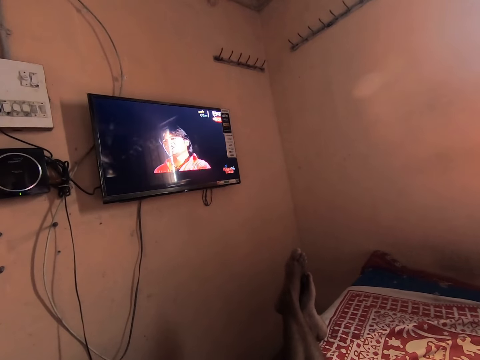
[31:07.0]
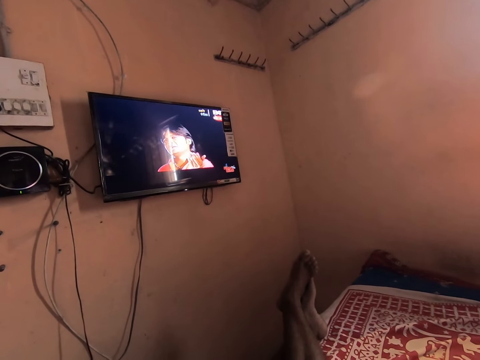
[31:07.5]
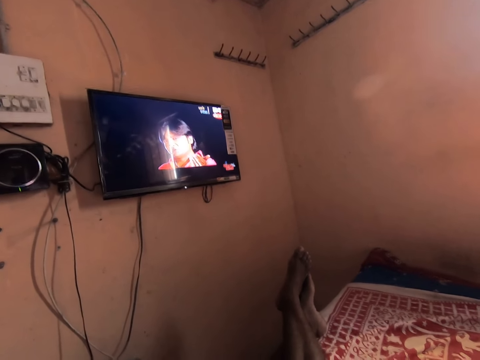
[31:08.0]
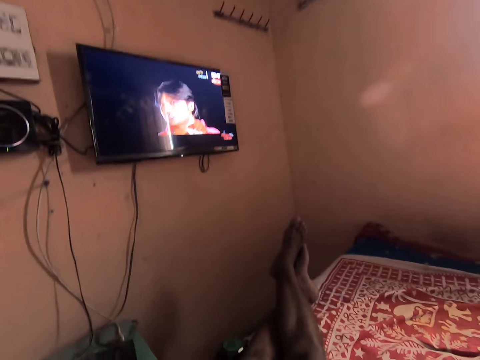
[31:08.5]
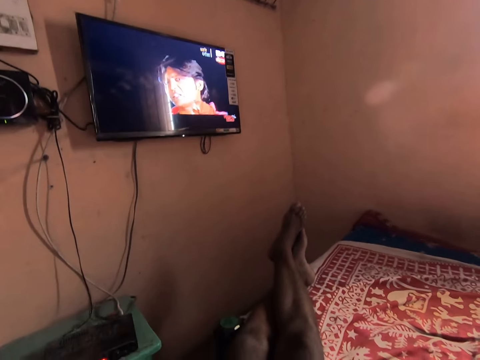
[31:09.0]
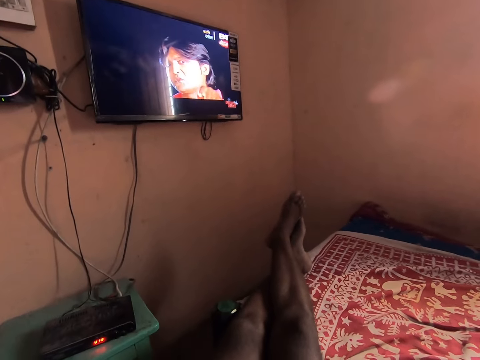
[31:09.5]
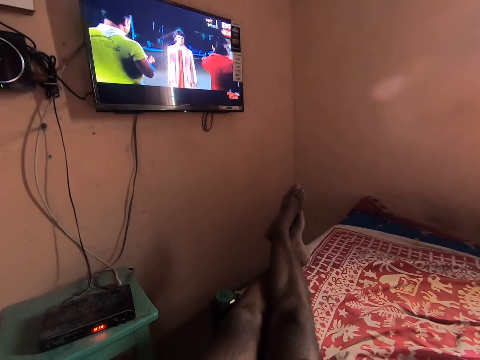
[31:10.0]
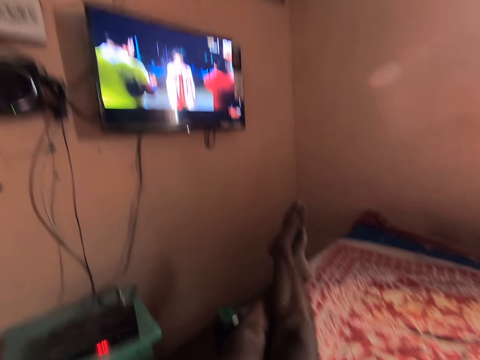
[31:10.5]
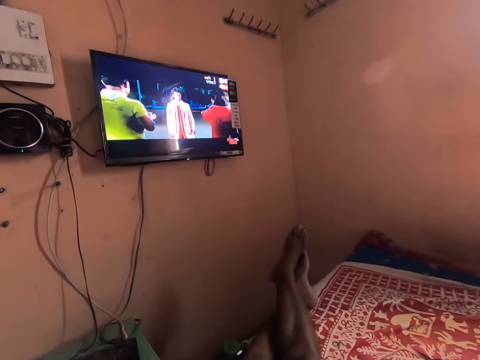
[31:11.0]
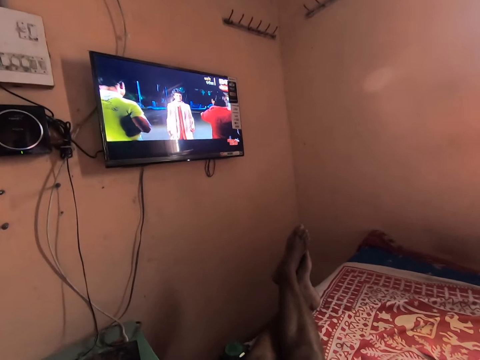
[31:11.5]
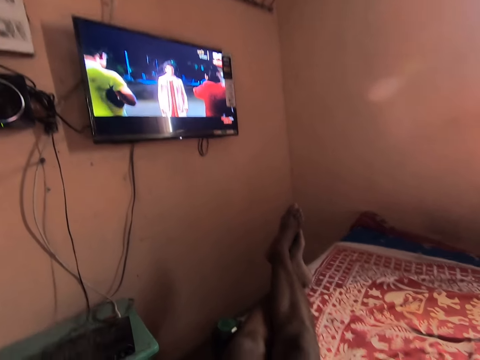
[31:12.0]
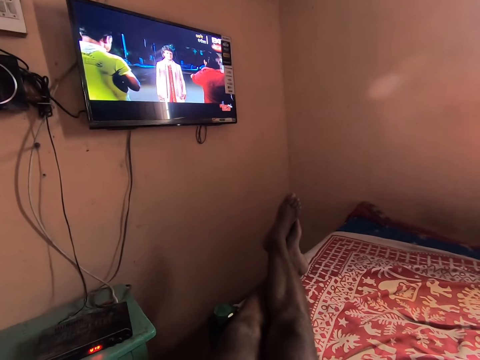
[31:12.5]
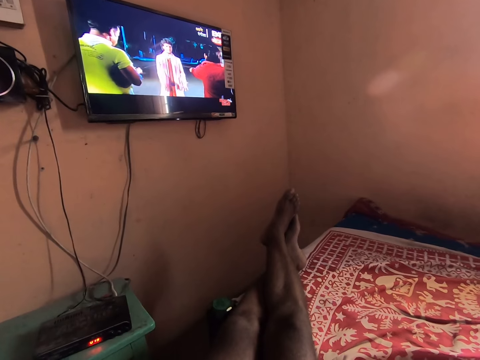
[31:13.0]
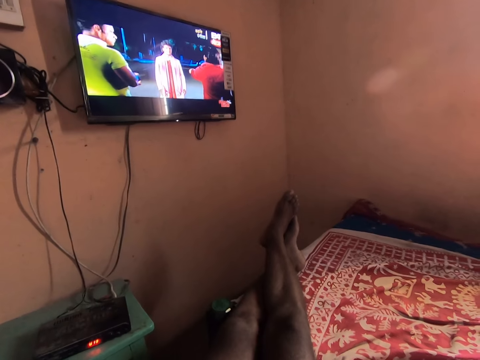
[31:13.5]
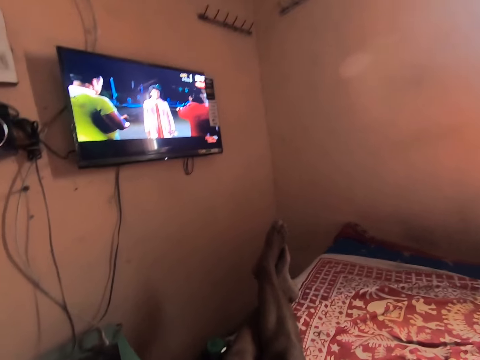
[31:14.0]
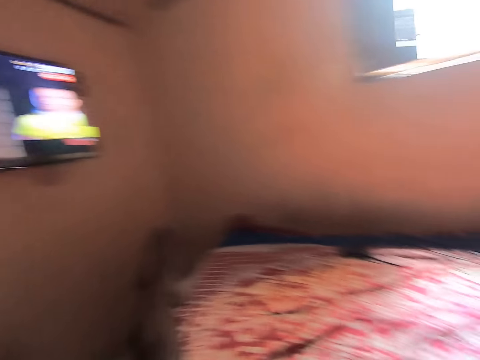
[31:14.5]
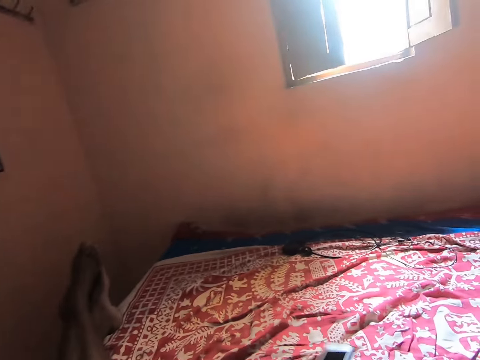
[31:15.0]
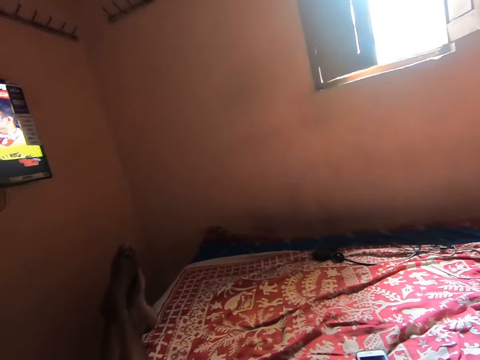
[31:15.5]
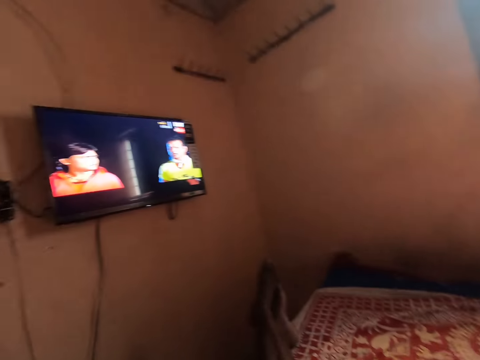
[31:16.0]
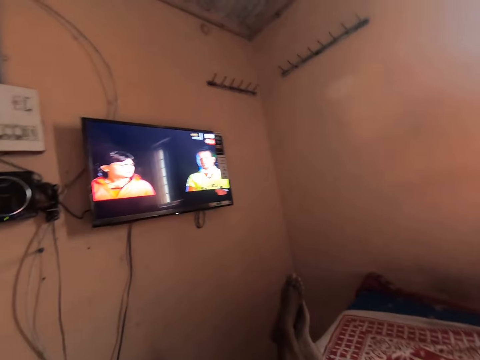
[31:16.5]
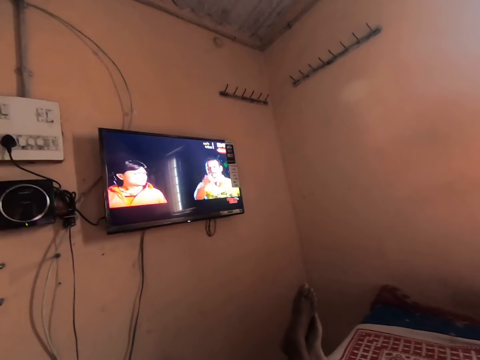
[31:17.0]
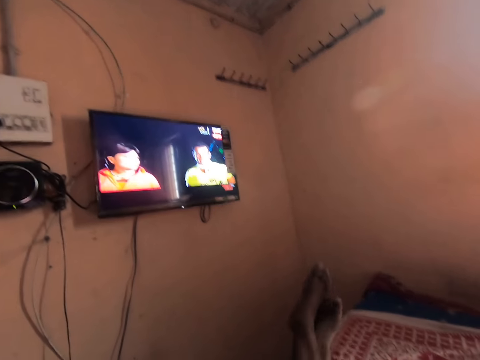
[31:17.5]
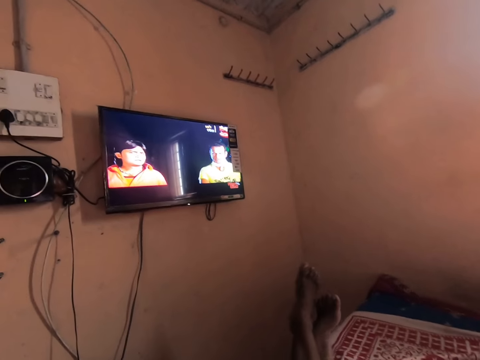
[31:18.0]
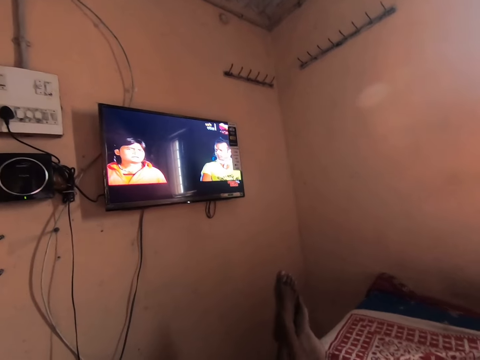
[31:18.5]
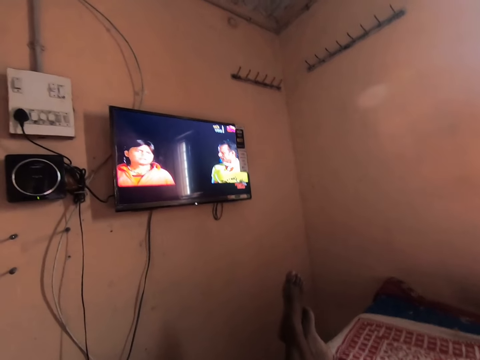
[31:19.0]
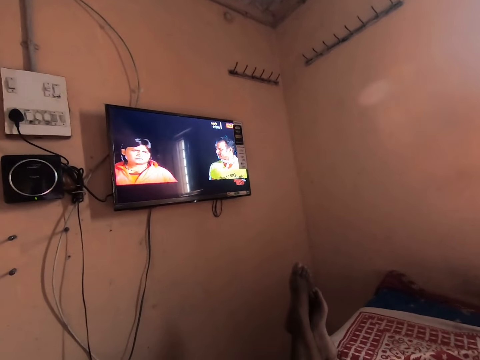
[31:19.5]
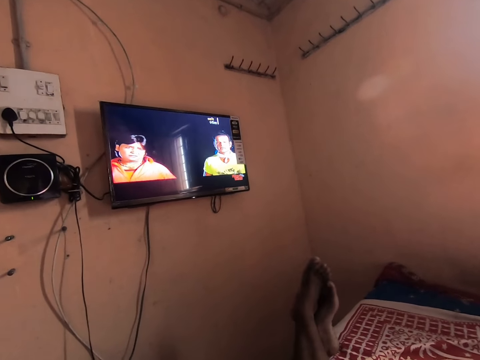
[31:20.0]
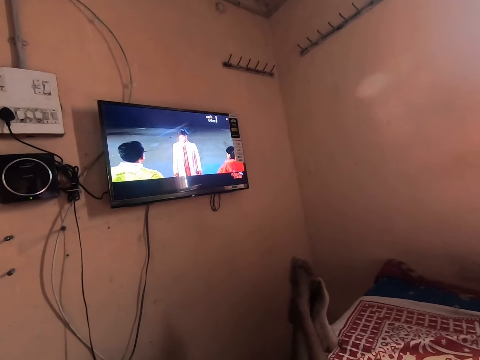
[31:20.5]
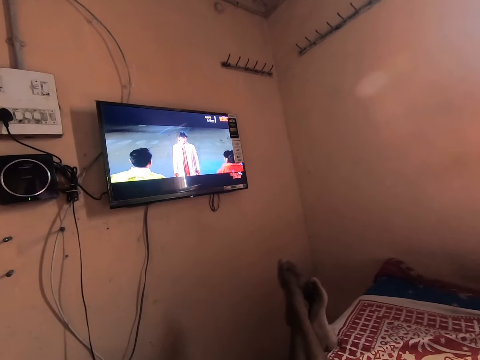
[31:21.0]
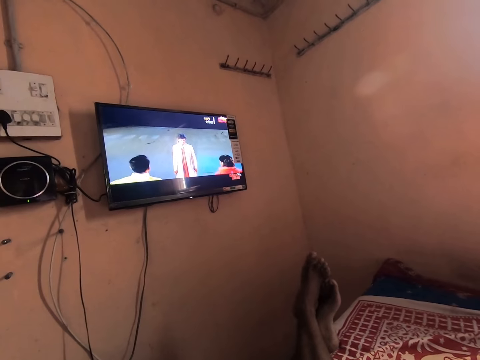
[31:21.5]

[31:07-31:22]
The camera wearer places the phone down on a bed. He shakes his feet.

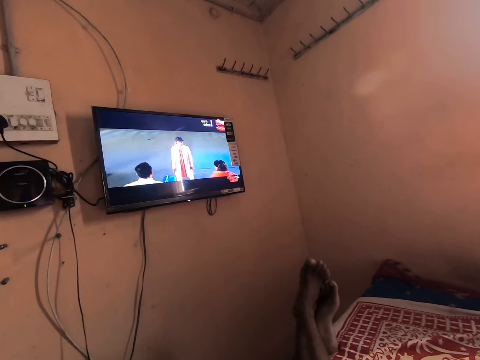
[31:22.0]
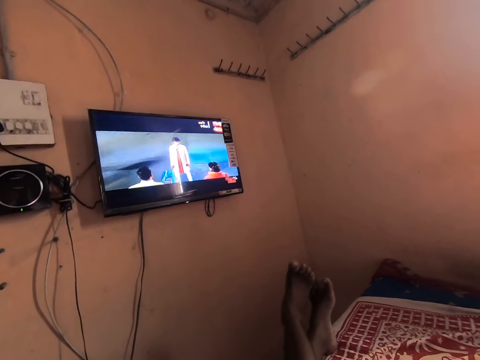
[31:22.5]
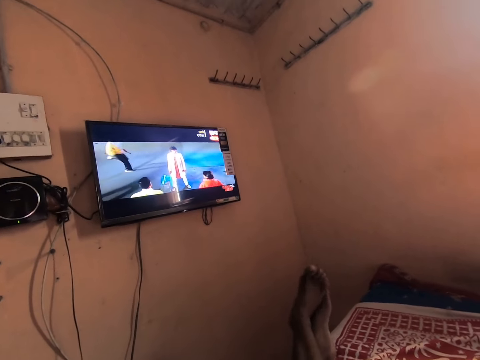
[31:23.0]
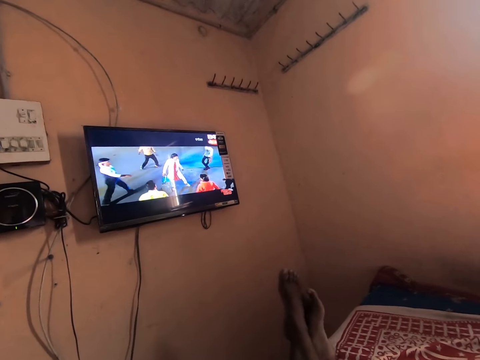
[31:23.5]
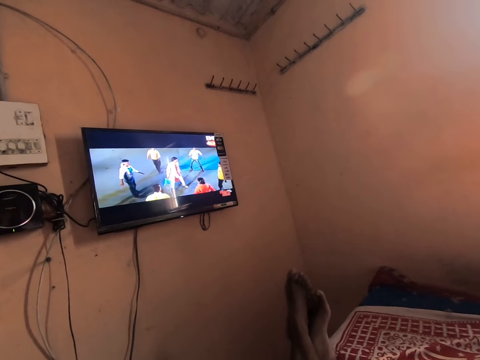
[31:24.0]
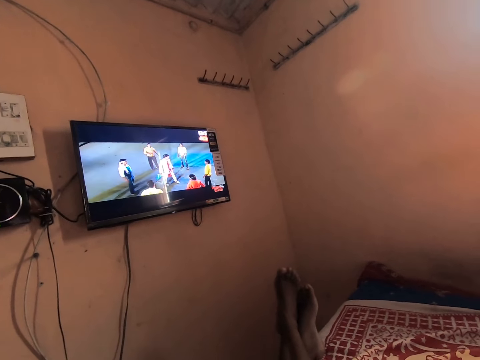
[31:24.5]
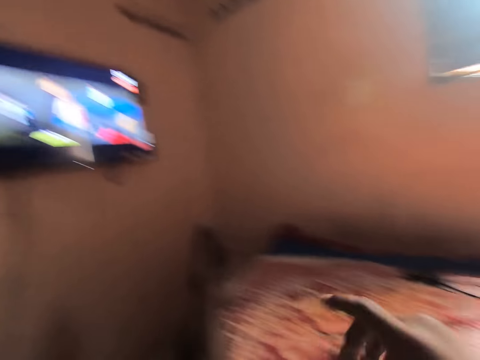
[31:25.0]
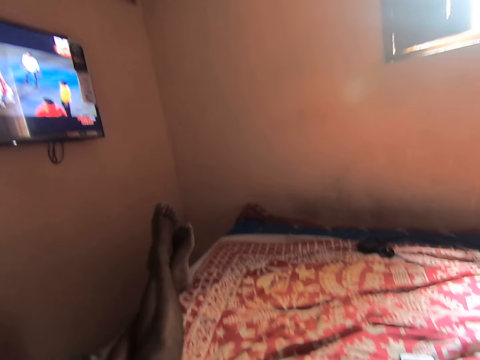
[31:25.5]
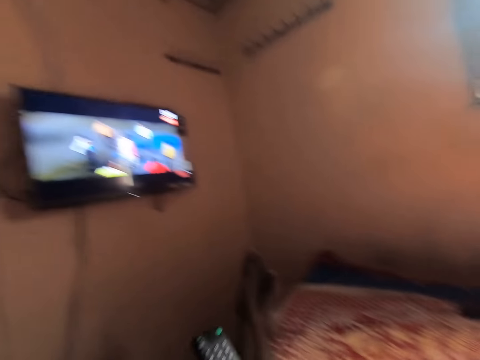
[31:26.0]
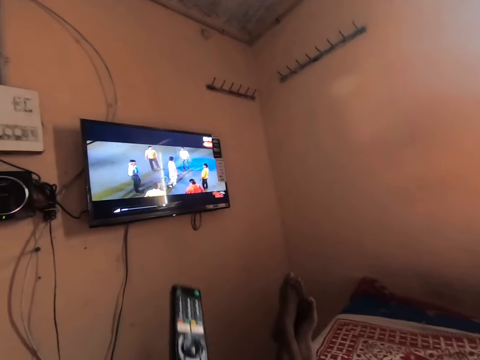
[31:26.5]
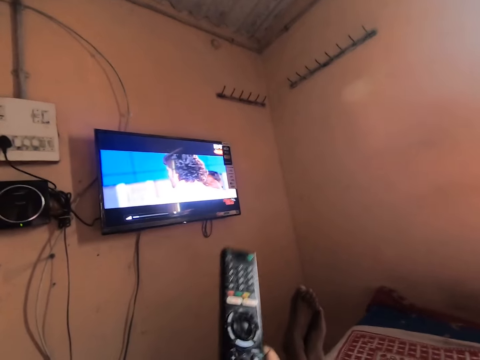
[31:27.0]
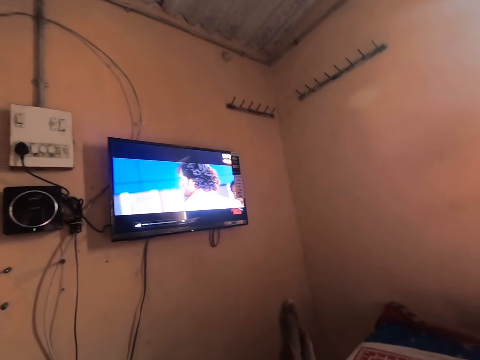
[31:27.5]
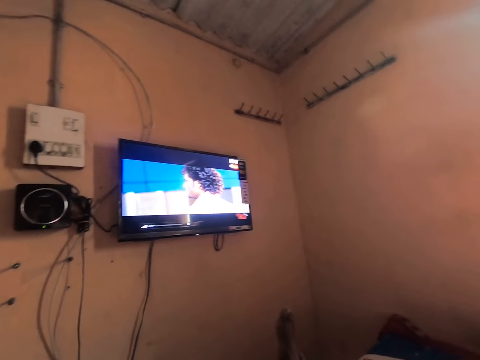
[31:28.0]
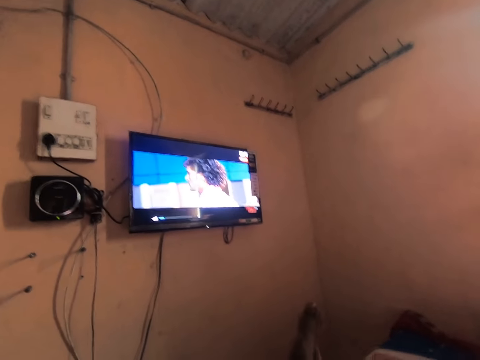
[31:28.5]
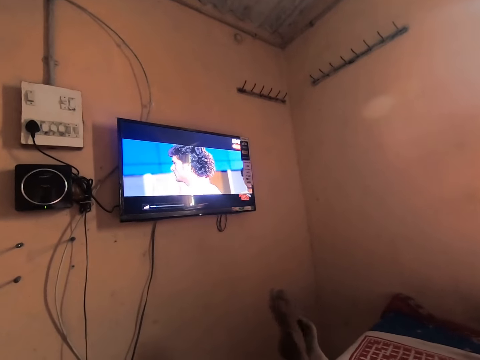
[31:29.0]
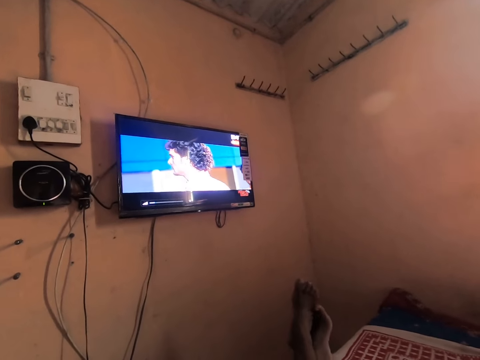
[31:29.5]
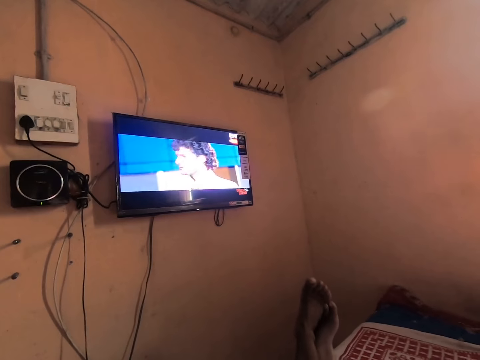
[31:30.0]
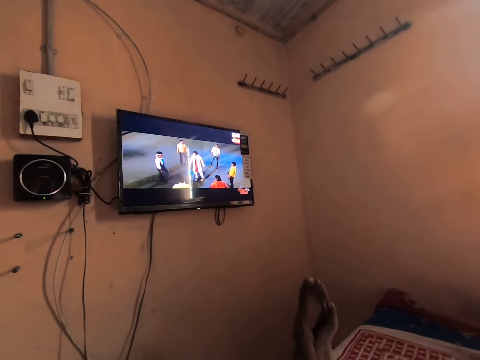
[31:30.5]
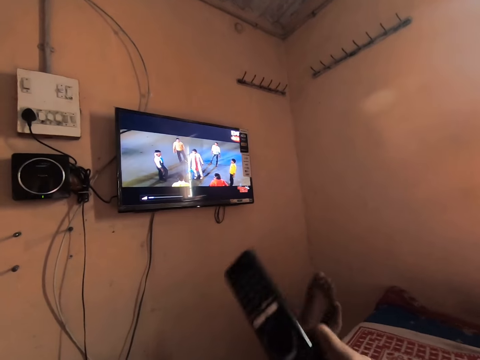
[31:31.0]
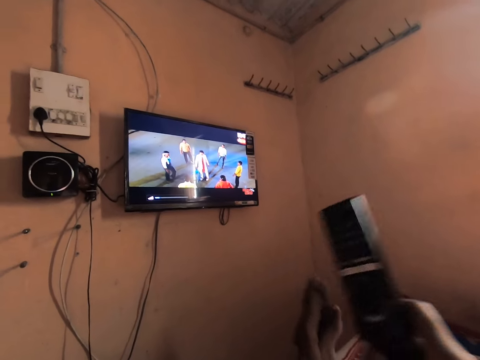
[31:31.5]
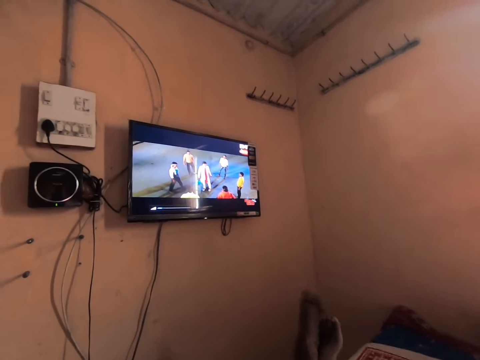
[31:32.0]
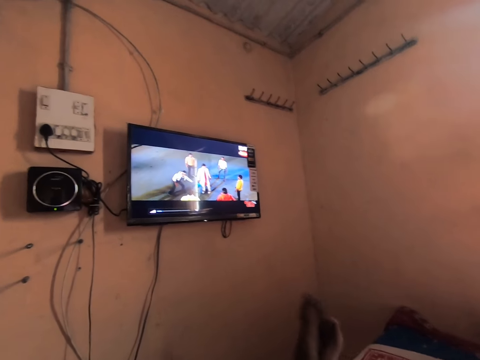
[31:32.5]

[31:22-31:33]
The camera wearer takes a television remote. He holds the remote controller with his left hand. He increases the television volume. He shakes his feet. He increases the television volume. He holds the remote controller with his right hand.
